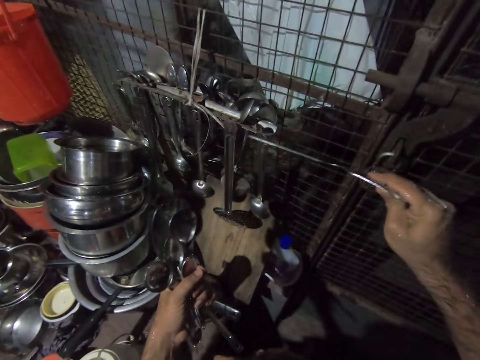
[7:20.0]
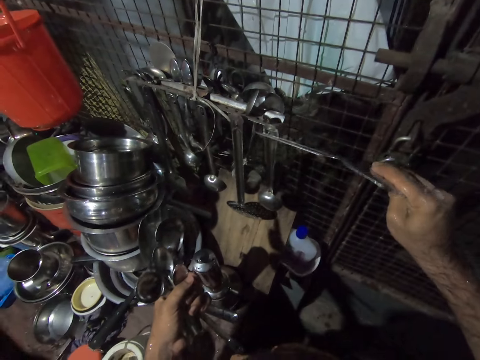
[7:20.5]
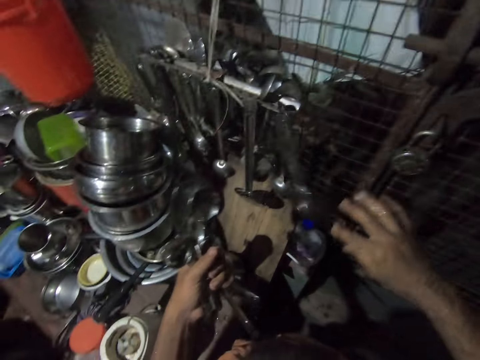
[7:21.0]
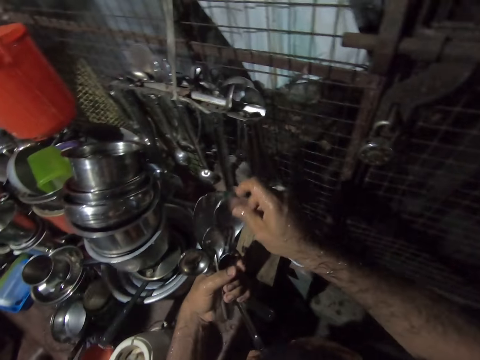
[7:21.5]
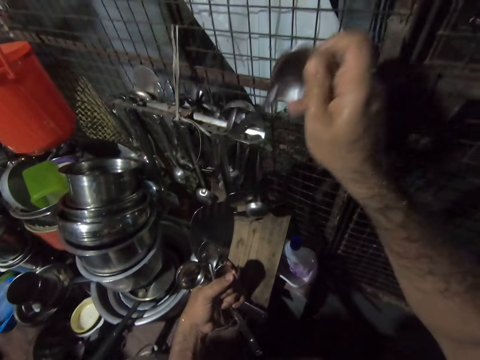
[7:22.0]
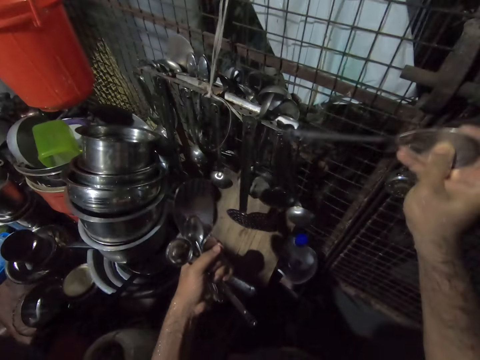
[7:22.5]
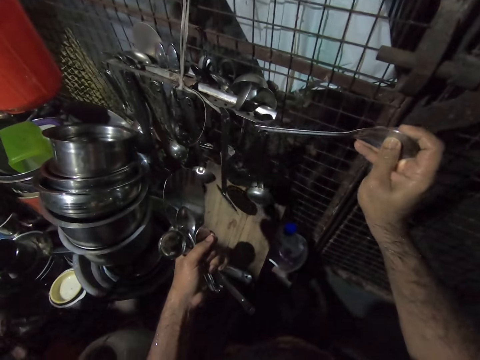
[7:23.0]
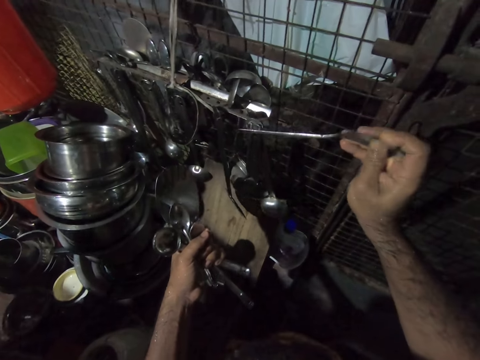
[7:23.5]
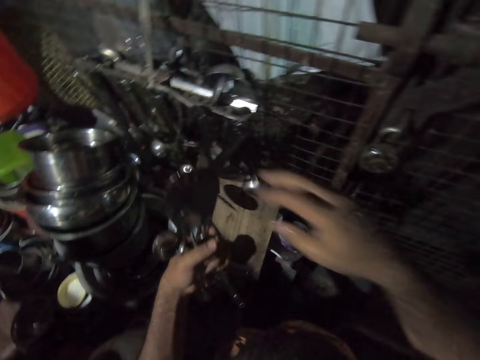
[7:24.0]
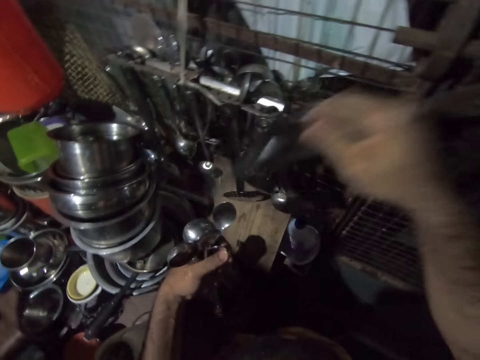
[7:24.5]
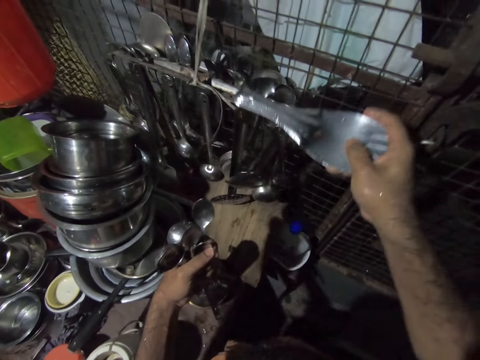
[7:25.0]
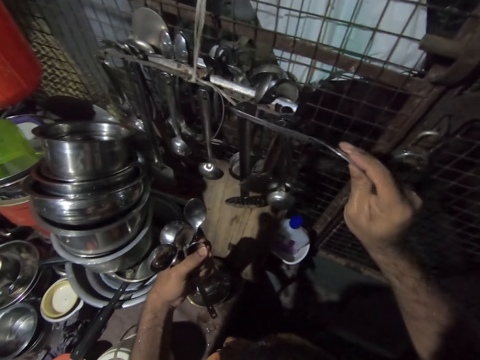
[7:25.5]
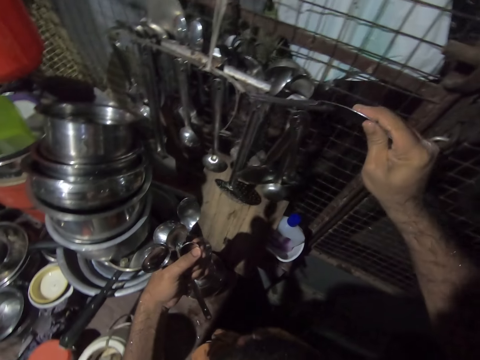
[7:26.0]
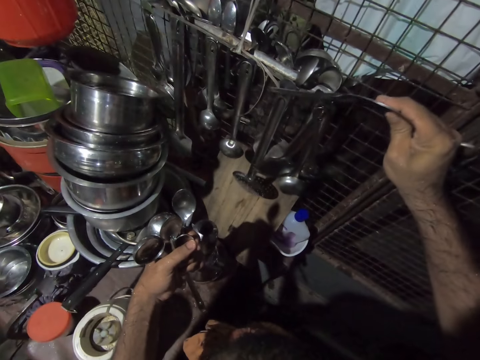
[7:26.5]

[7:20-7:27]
The camera wearer arranges the spoons on the spoon rack.

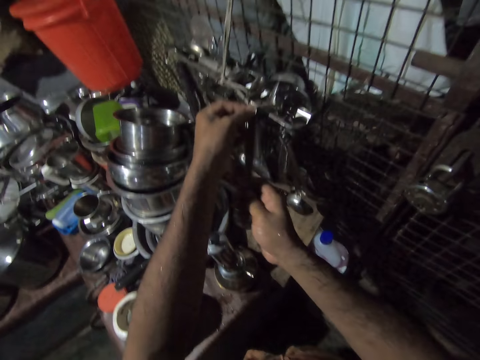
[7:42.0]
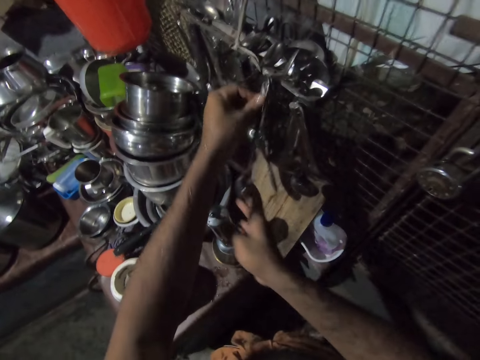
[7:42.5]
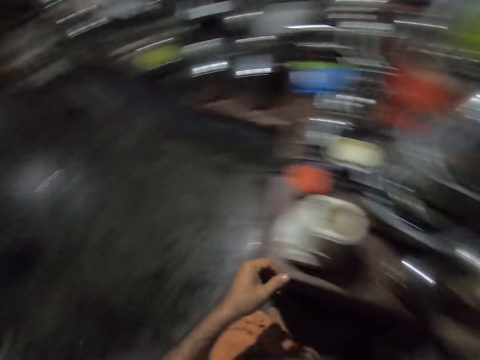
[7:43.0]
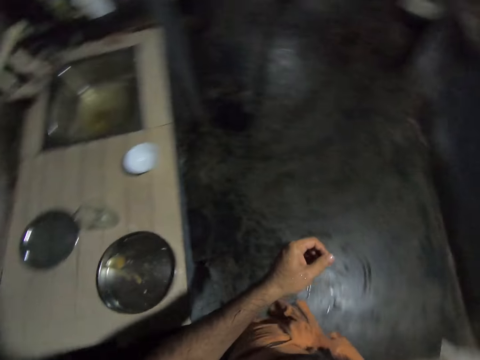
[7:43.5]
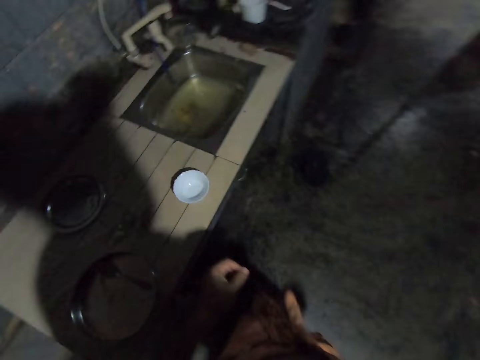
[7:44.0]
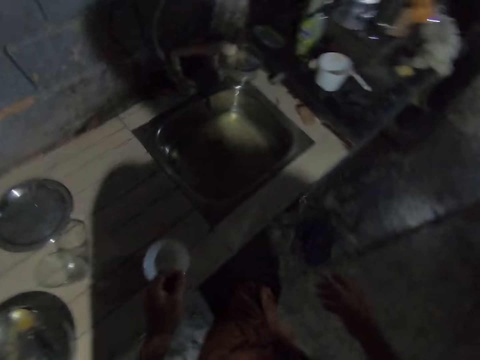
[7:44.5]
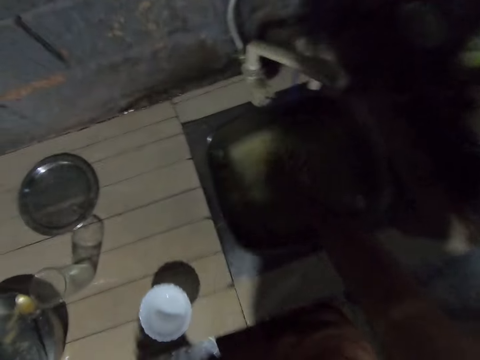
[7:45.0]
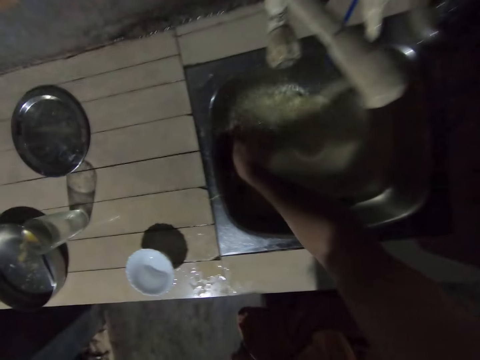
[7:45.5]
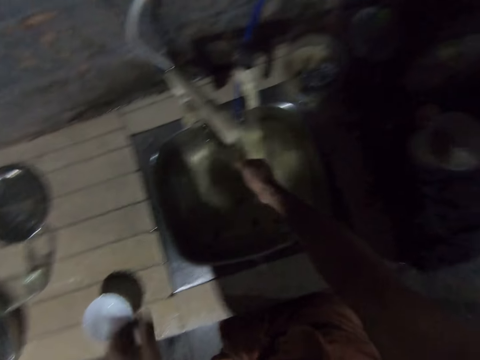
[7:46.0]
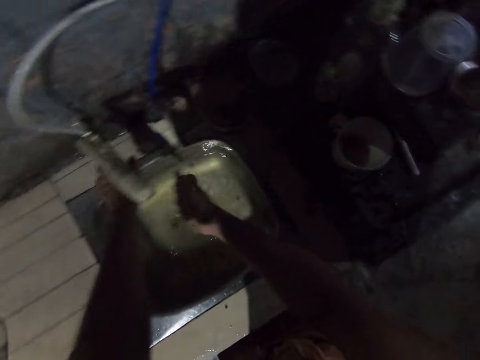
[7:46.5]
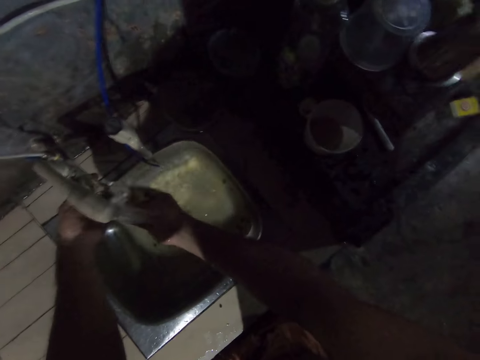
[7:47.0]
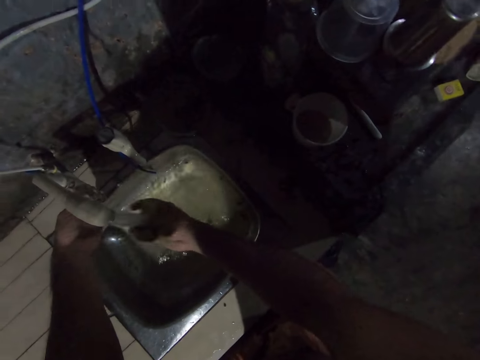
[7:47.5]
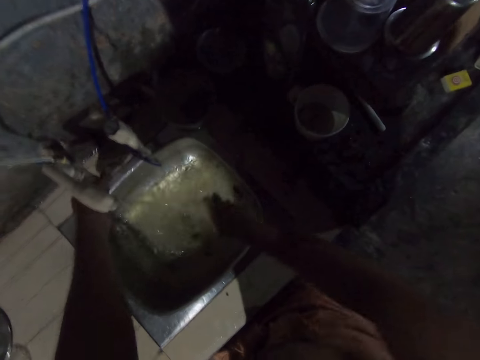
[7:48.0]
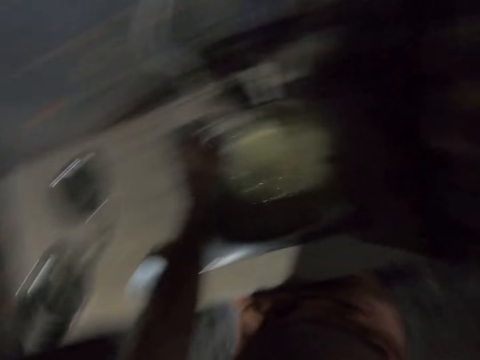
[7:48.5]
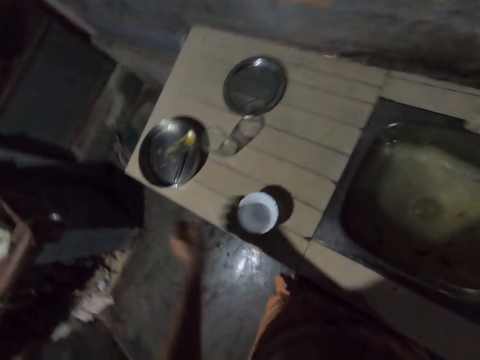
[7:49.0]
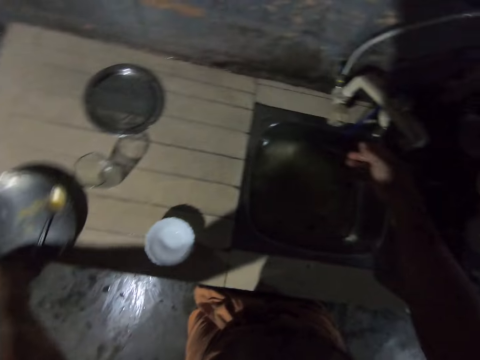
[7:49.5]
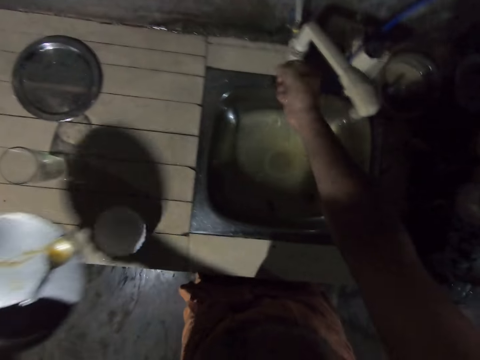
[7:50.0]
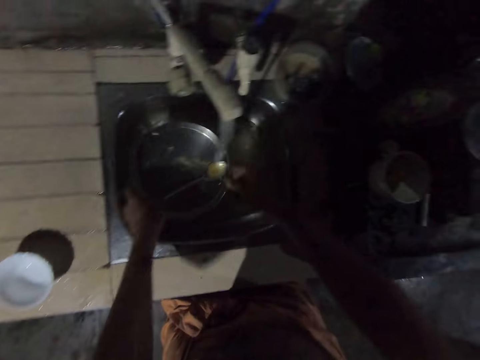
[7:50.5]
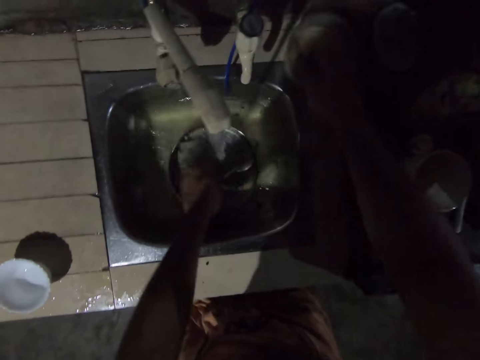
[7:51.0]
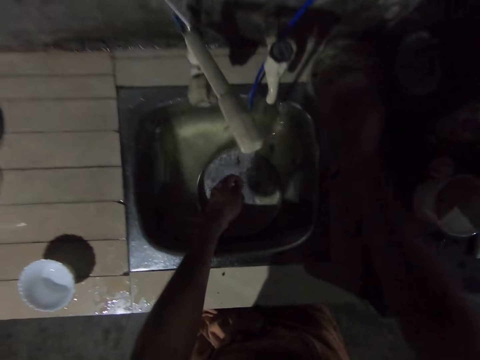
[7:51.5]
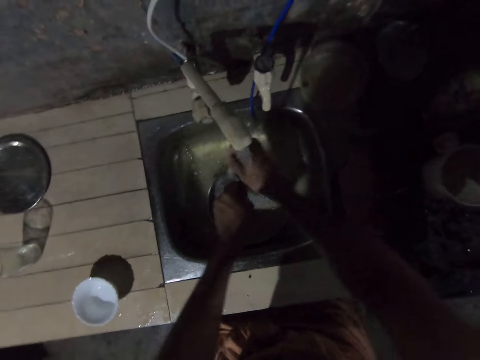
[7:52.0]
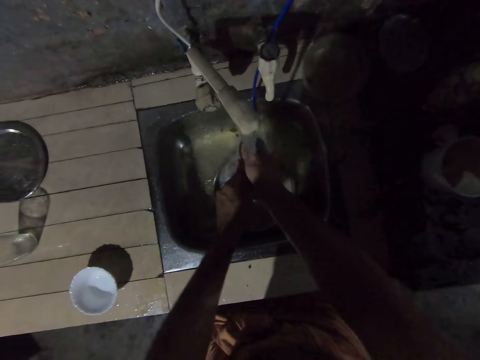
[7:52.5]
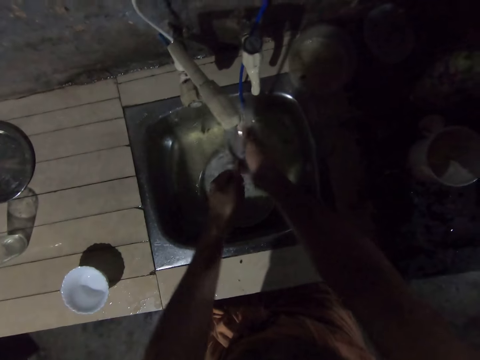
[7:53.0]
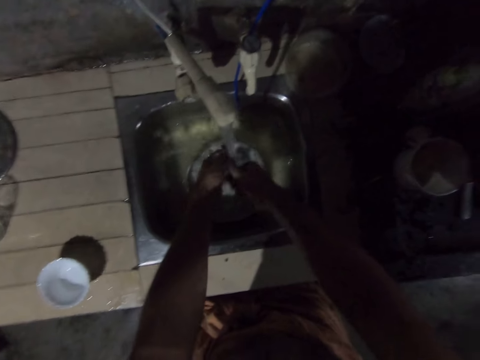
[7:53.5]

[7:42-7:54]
The camera wearer walks around. They pick up the scrubber from the sink. They turn on the water. They rinse the scrubber. They pick up the plate or bowl. They pick up the scrubber with the right hand. They wash the bowl. They clean the spoon.

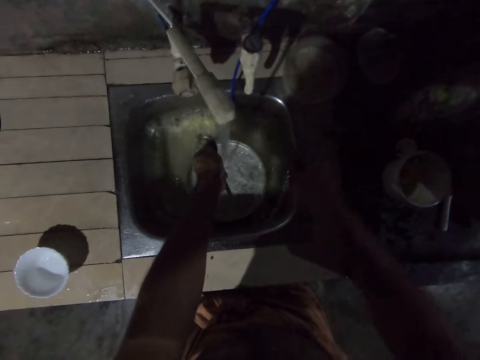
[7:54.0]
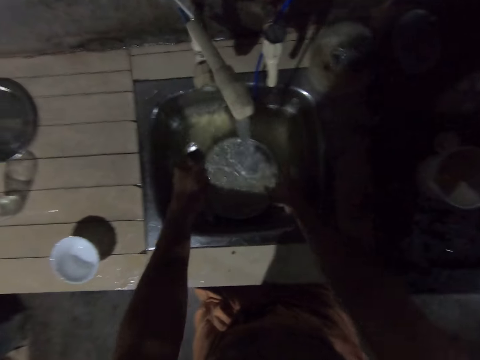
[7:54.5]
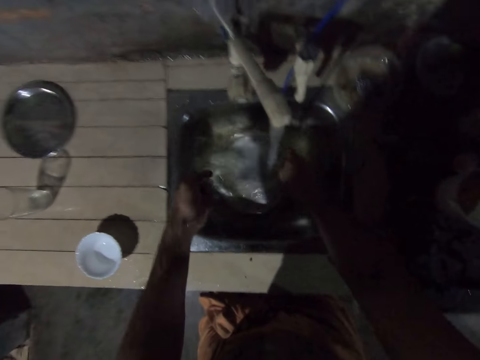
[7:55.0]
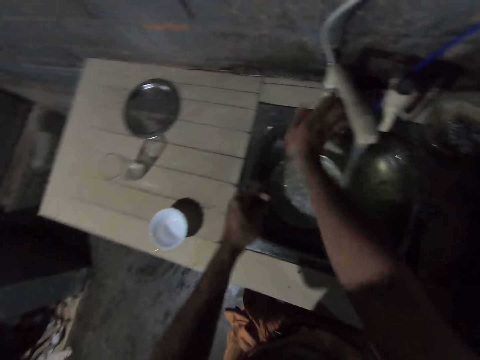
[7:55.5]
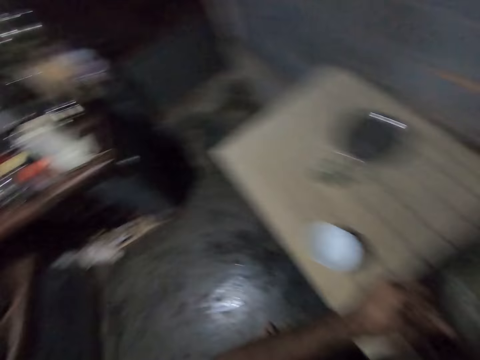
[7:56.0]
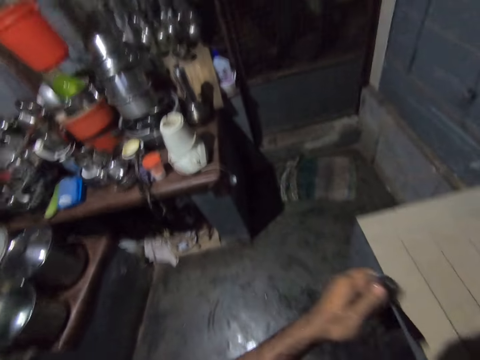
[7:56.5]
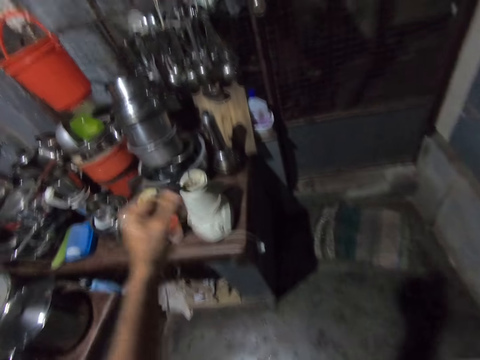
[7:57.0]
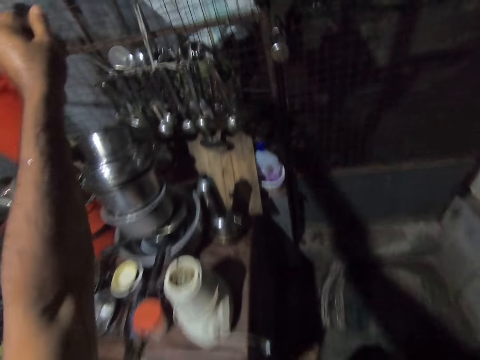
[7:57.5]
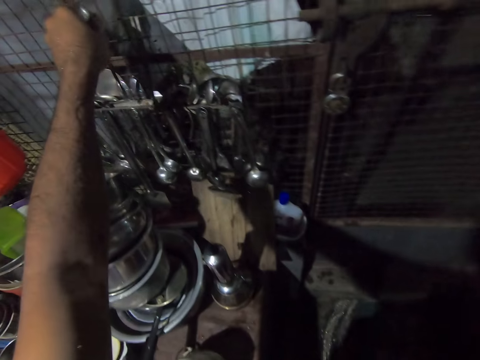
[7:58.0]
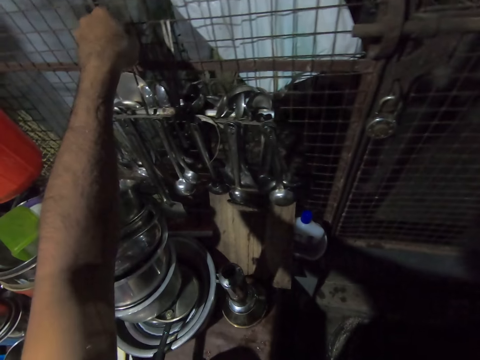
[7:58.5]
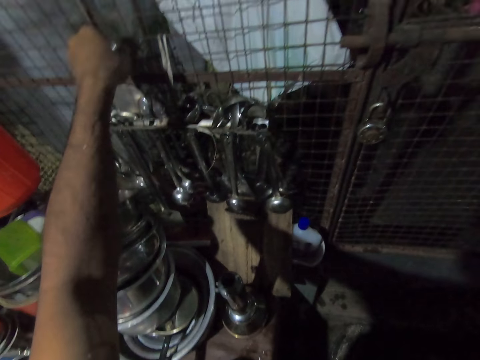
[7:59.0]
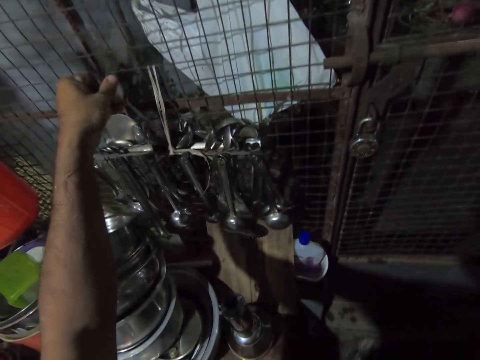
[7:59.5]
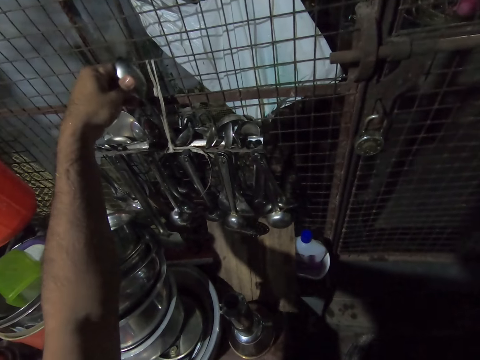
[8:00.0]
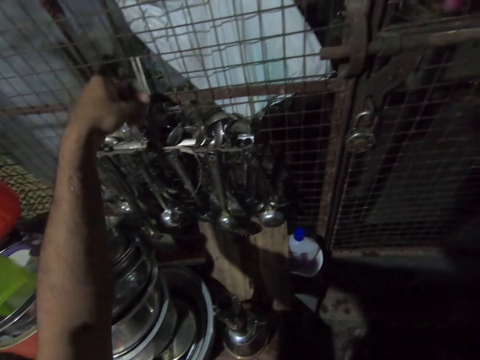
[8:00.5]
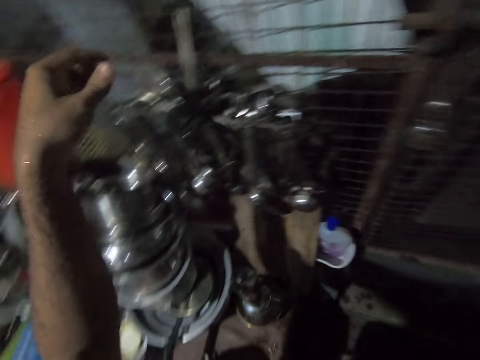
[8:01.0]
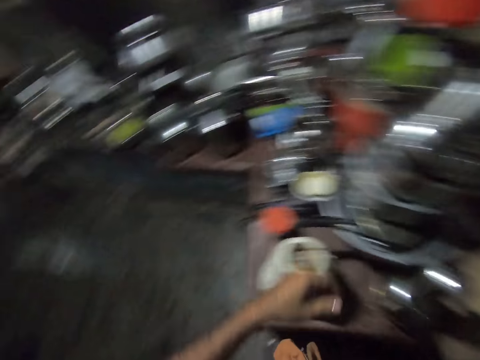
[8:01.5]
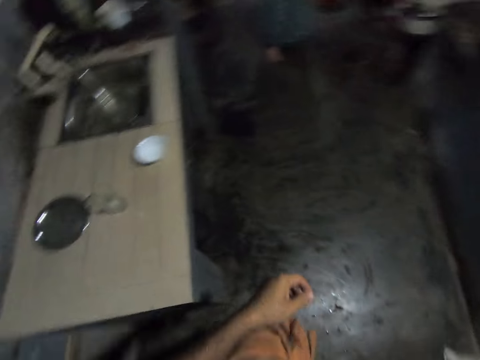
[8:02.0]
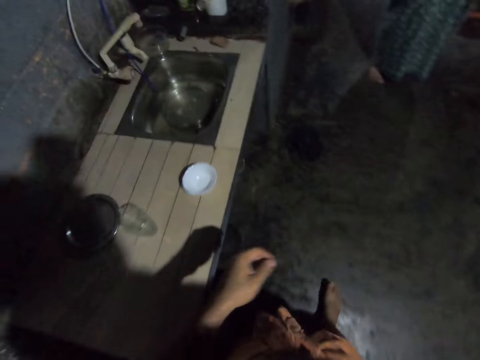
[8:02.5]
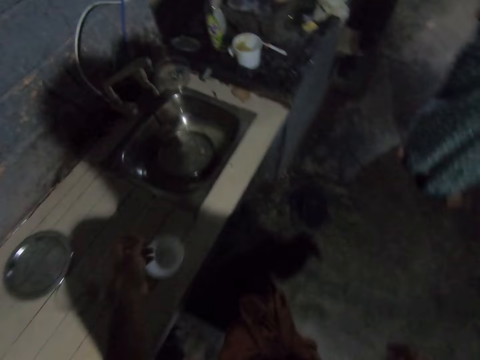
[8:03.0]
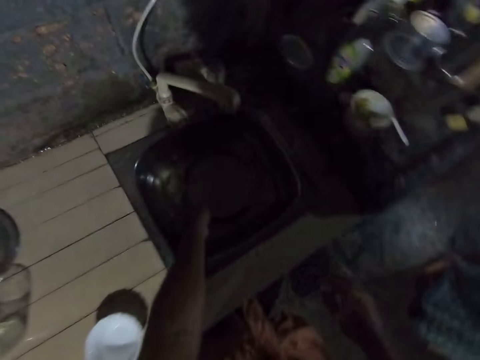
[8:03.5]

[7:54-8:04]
The camera wearer throws the scrubber on the countertop. They pick up the plate. They turn off the water tap. They put the spoon on the rack. They walk around.
